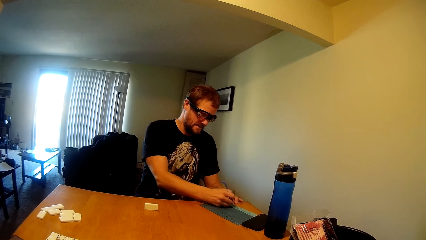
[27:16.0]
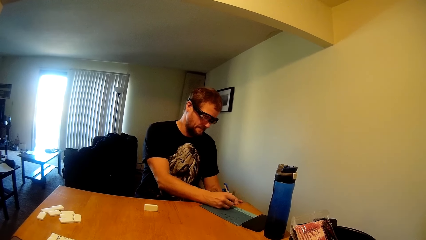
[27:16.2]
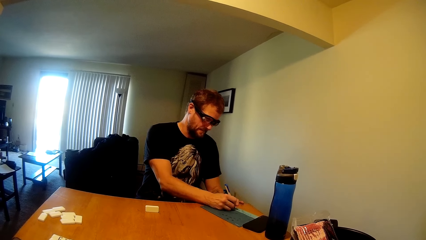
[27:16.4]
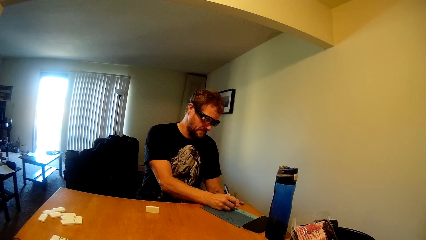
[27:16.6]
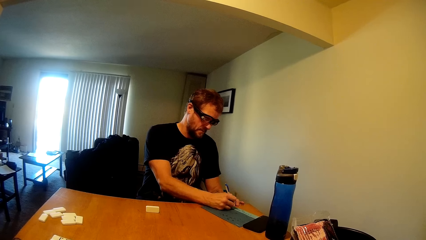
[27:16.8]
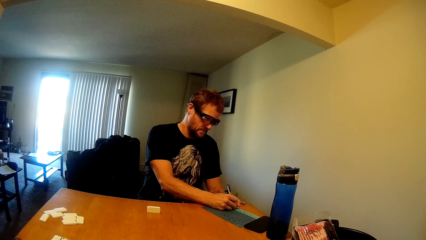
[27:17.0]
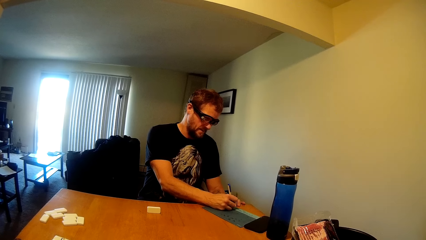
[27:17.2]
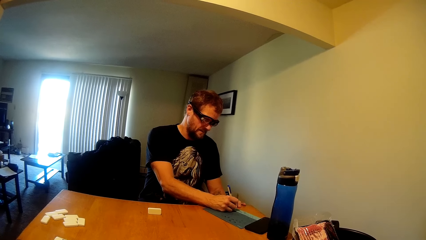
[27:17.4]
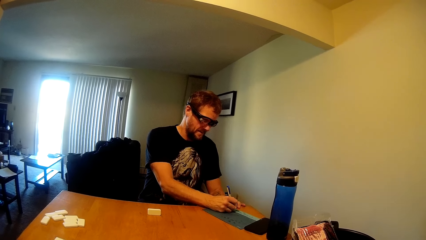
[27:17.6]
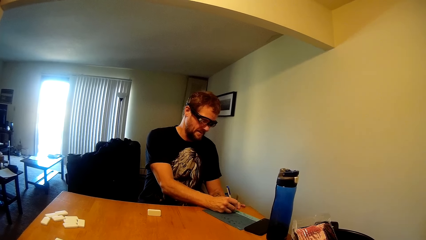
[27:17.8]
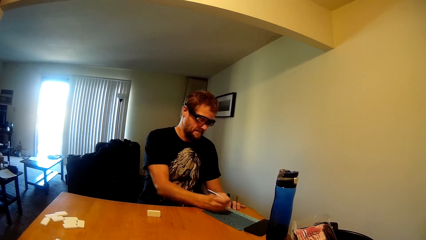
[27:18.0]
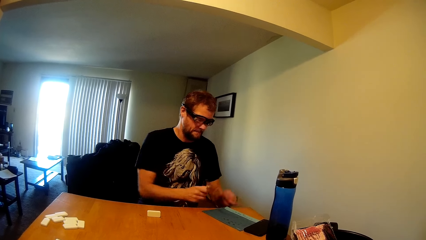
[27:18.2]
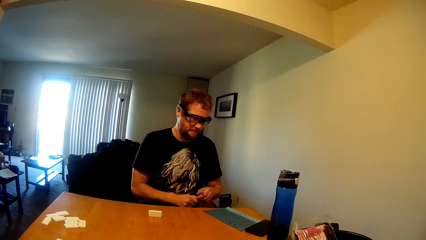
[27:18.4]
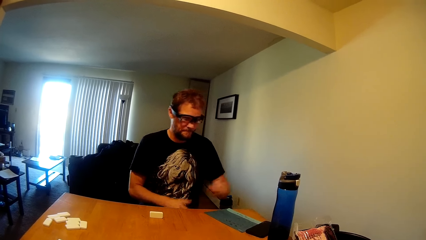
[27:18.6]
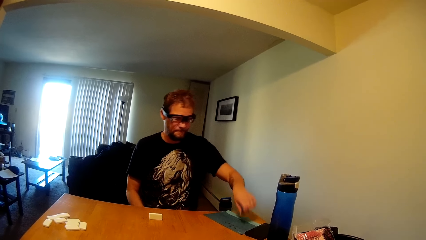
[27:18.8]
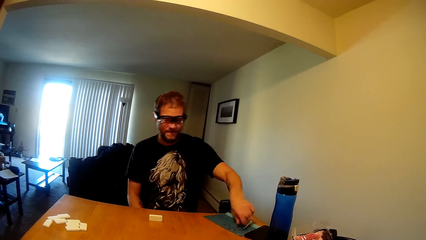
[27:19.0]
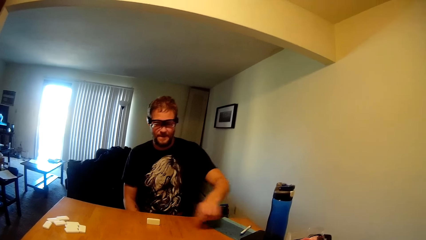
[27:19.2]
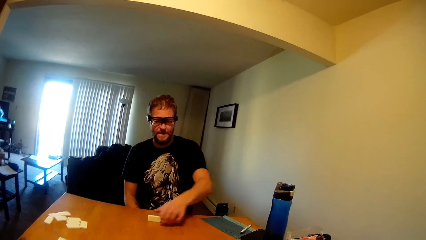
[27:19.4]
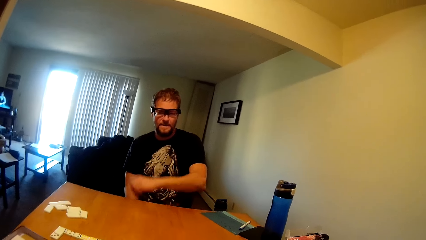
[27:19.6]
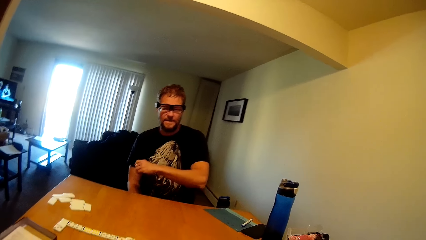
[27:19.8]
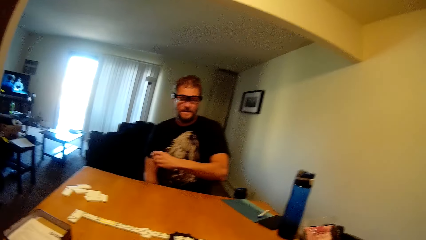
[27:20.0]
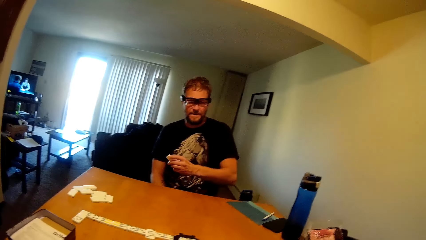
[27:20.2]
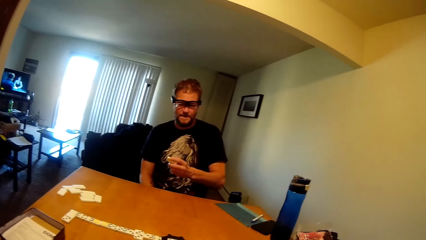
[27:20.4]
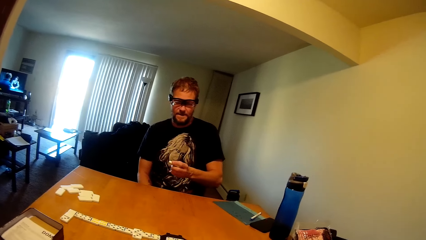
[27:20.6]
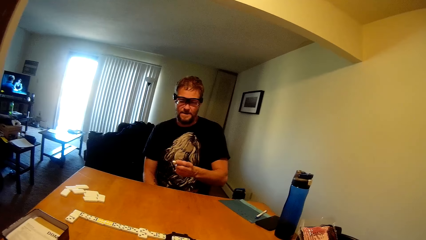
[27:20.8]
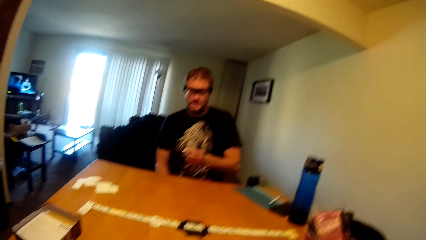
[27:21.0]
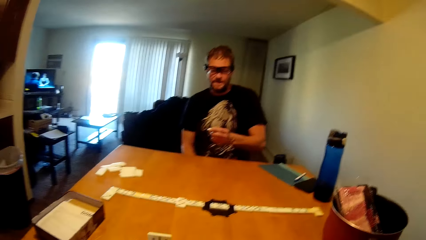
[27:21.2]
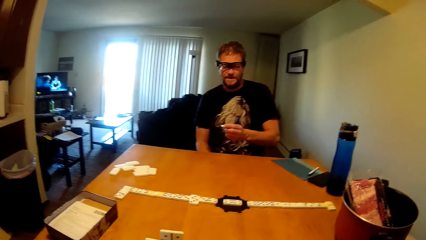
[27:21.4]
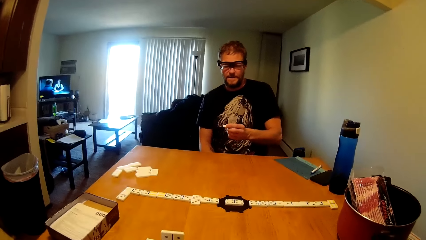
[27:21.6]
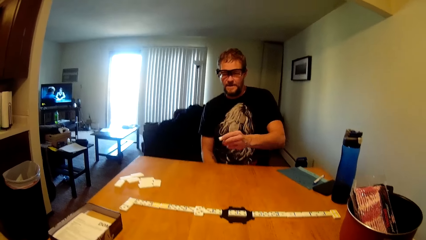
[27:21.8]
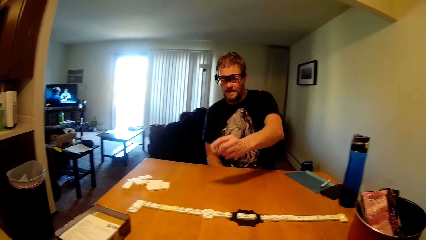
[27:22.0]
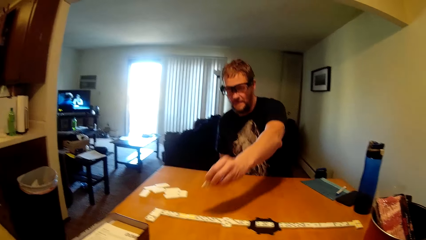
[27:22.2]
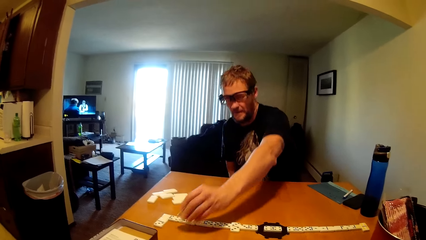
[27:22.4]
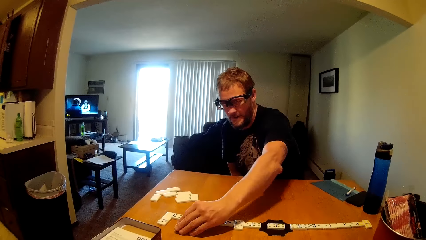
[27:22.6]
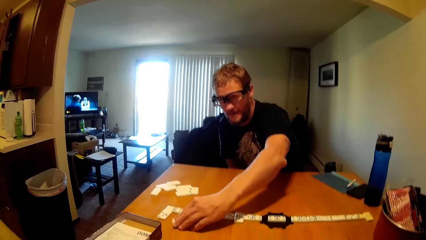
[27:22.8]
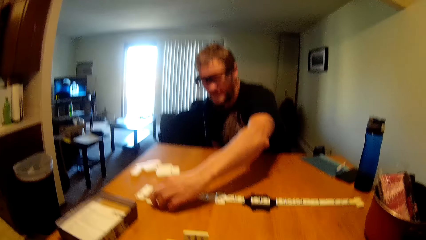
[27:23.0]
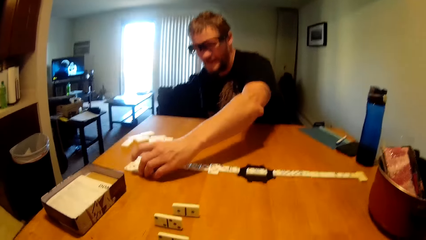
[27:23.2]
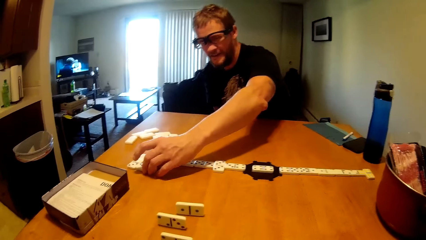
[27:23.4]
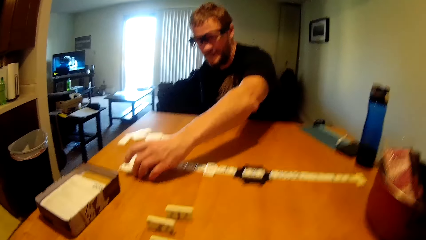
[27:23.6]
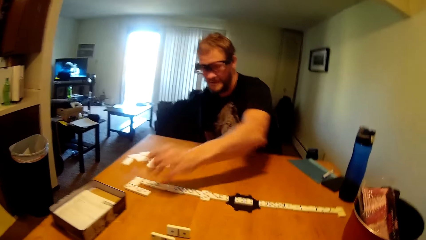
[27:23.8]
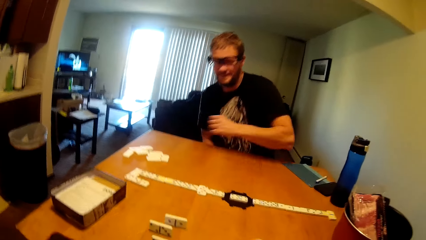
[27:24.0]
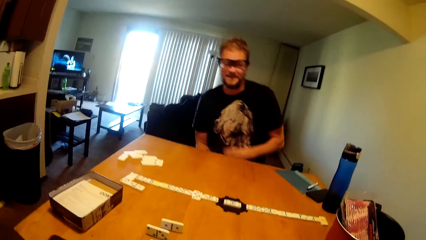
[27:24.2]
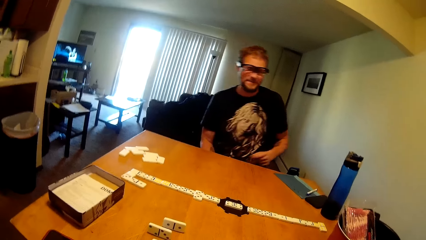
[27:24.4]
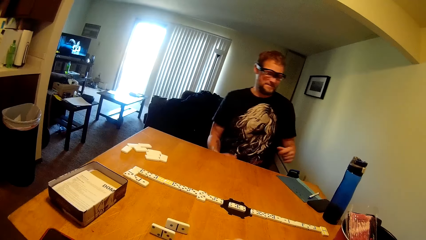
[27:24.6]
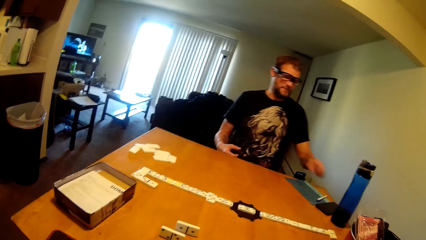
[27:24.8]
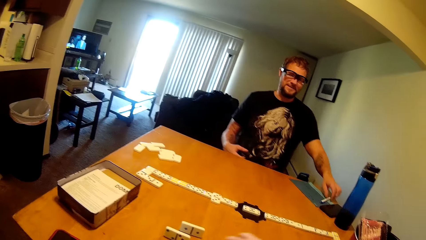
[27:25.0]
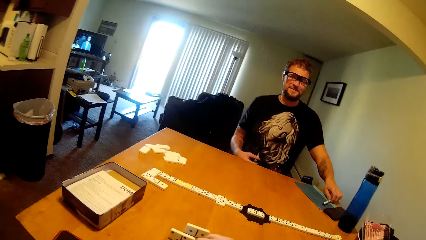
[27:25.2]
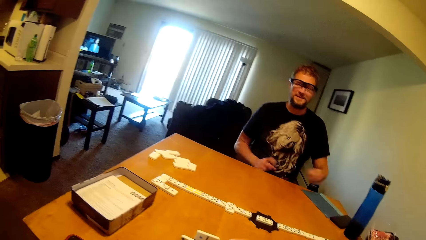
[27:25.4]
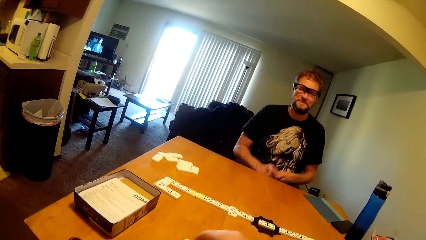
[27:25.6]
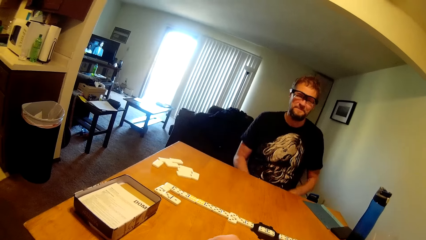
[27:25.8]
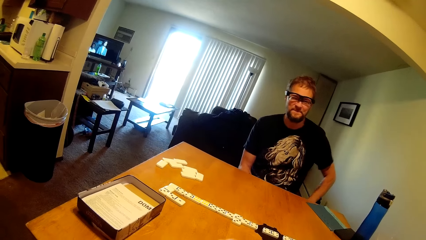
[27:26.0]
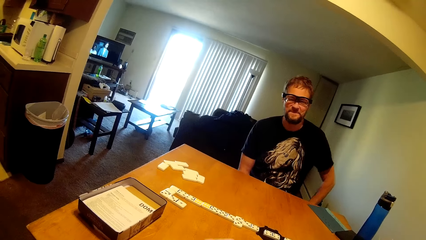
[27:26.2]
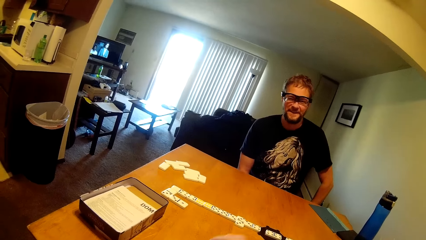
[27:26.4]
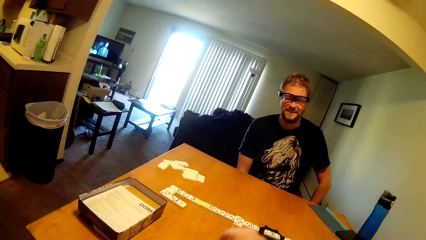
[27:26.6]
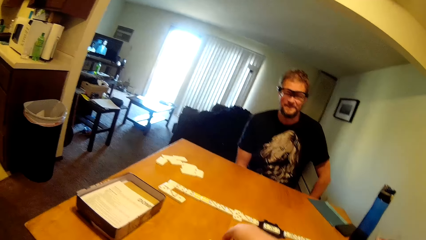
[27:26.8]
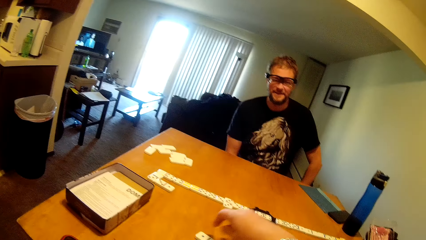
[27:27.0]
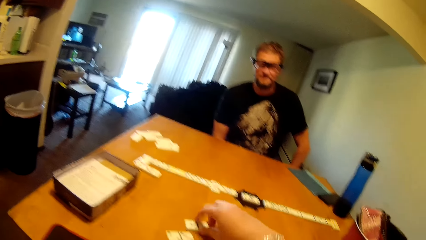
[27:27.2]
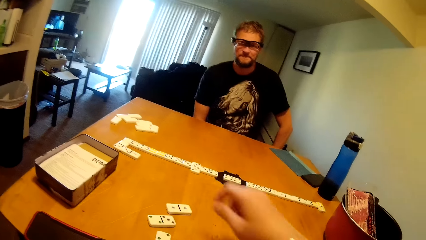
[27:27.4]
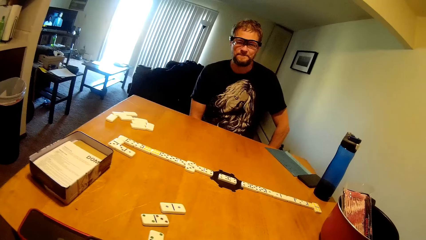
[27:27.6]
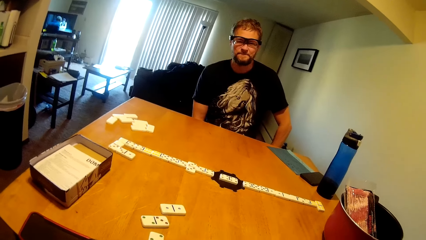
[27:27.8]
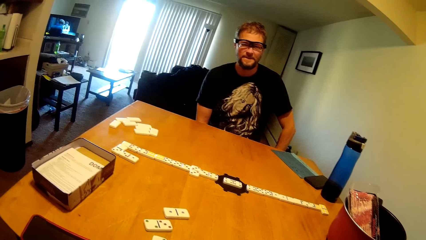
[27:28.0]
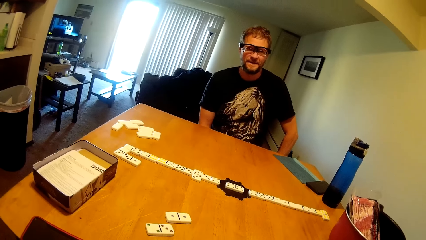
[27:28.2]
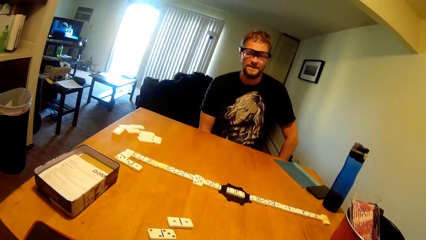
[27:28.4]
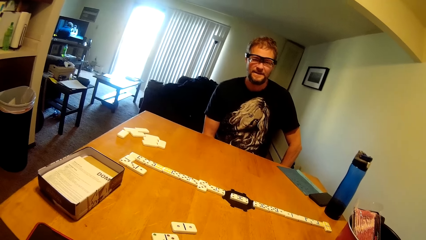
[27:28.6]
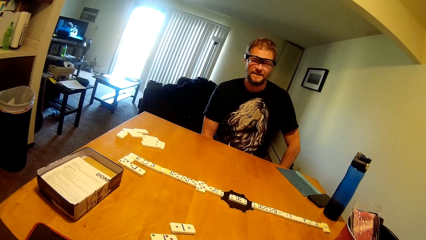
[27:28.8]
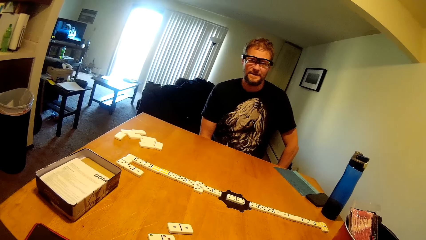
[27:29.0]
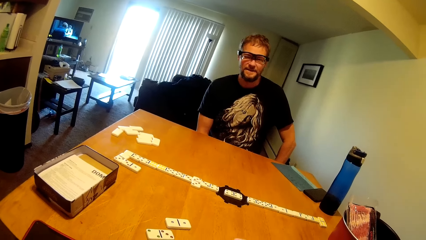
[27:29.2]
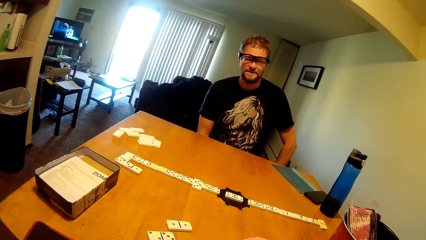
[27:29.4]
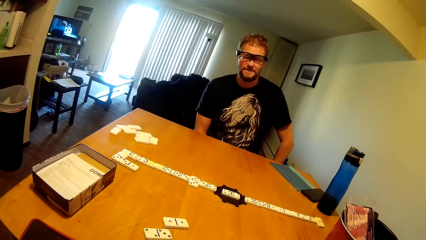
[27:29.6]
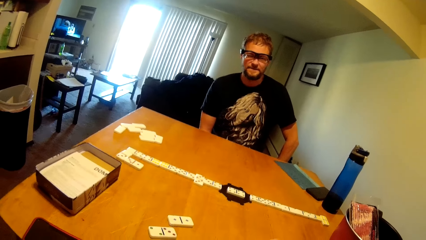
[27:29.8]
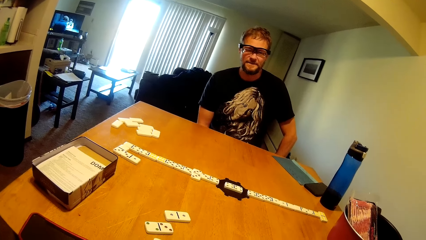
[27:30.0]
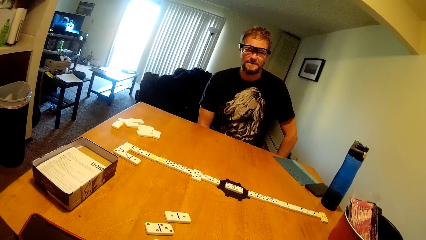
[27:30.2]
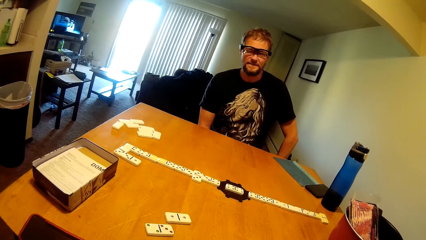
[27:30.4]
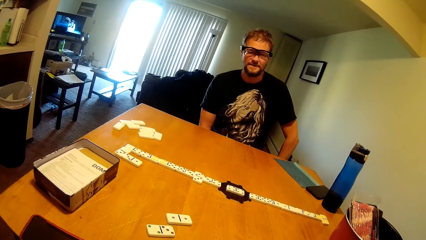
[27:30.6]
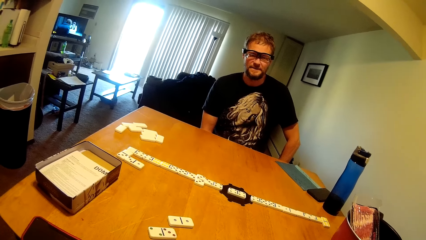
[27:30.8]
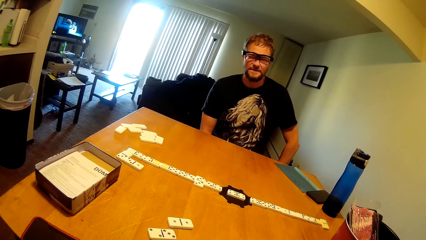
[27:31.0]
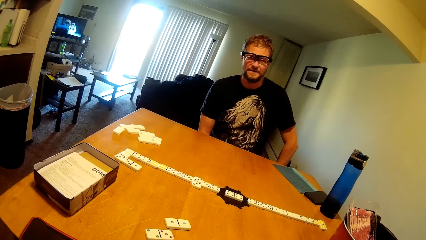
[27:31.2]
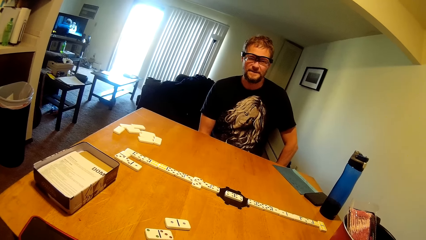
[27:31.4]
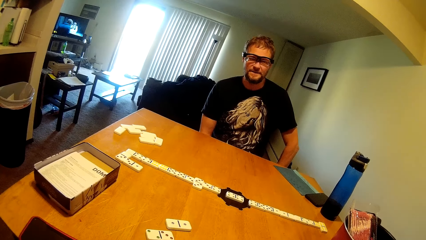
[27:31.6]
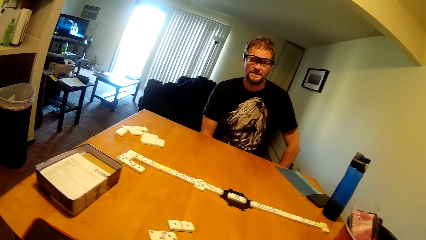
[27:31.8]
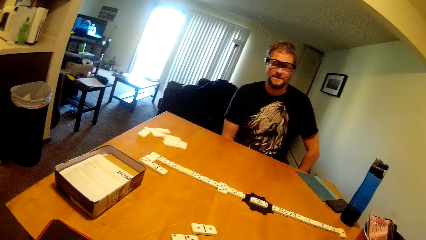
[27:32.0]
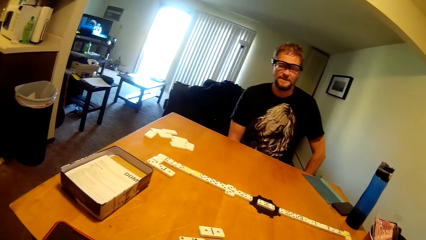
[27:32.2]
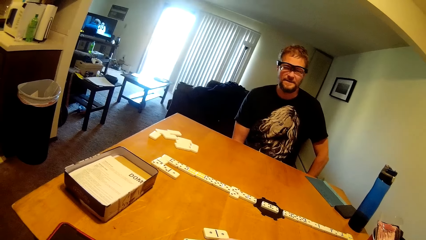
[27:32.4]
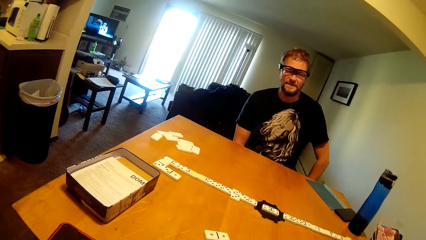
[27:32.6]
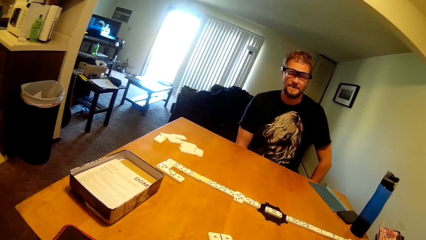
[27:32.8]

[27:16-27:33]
A man writes on a paper or file on the table. The man drops a pen on the file. The man picks up a card. The man picks up dice on the table. The man puts the card on the table. The man adds the dice to the rest. The man picks up the pen from the file. The camera wearer places dice on the table as the man looks at him.
